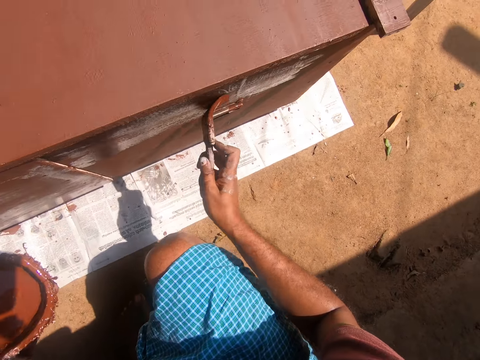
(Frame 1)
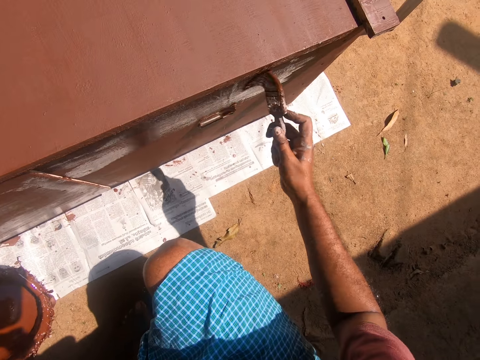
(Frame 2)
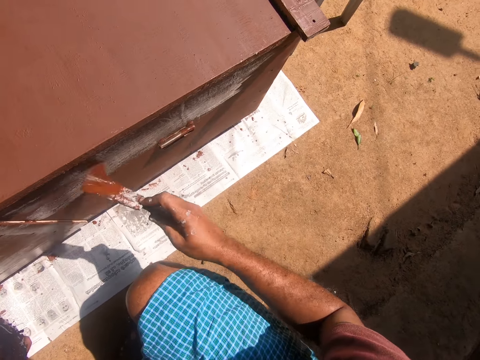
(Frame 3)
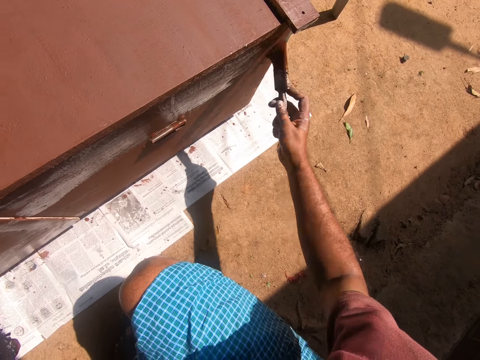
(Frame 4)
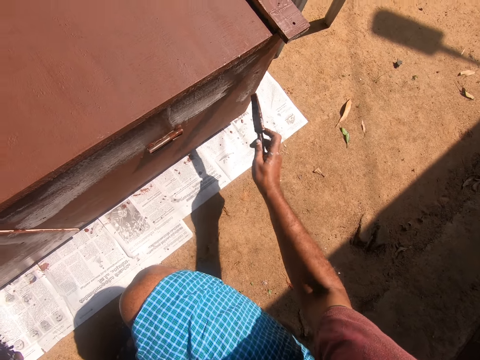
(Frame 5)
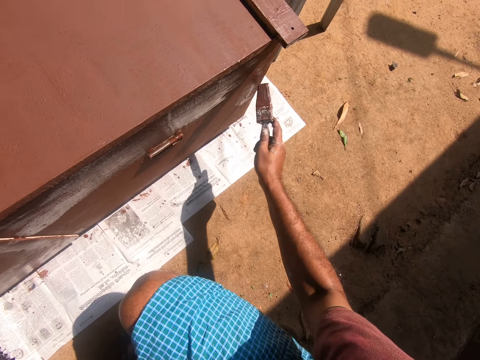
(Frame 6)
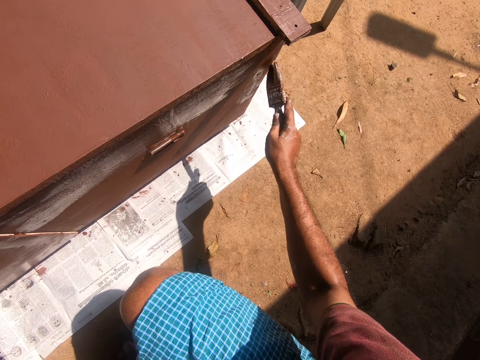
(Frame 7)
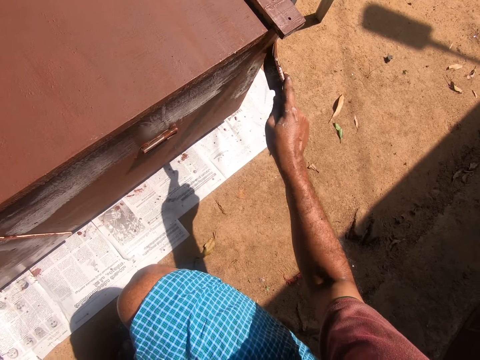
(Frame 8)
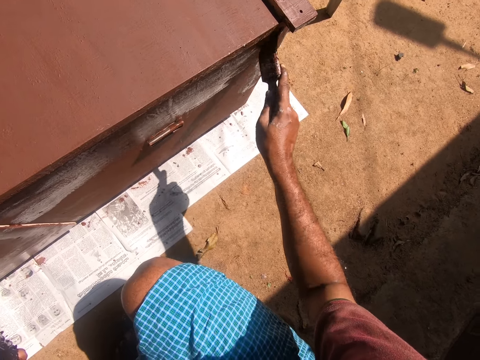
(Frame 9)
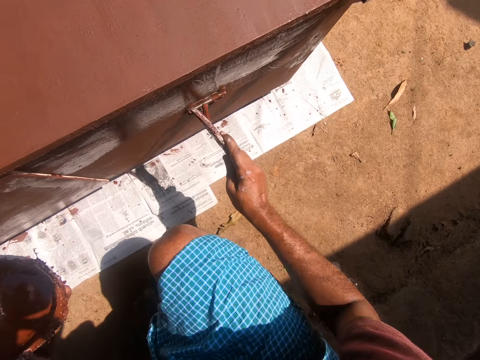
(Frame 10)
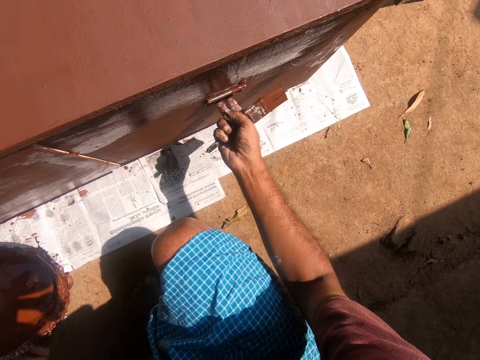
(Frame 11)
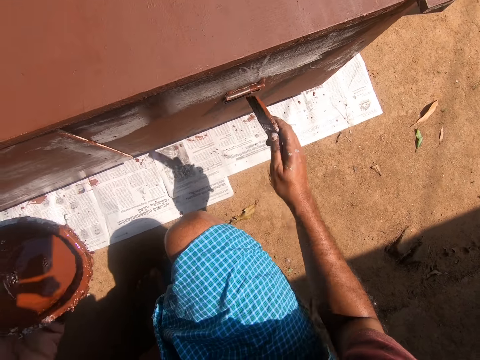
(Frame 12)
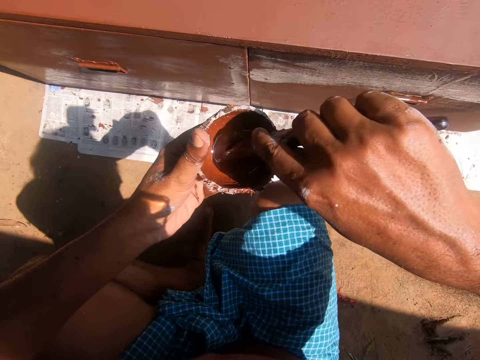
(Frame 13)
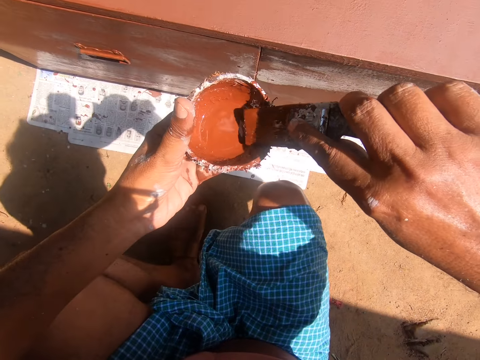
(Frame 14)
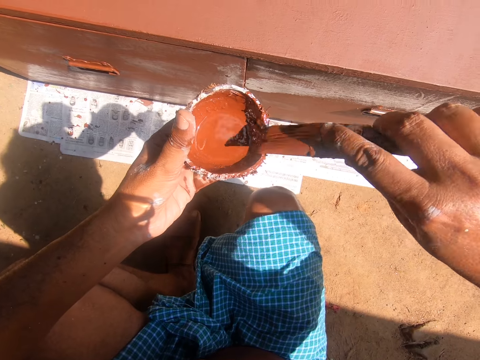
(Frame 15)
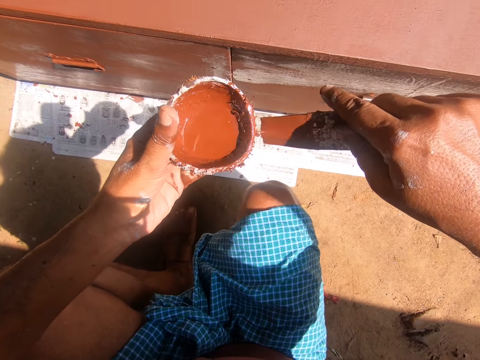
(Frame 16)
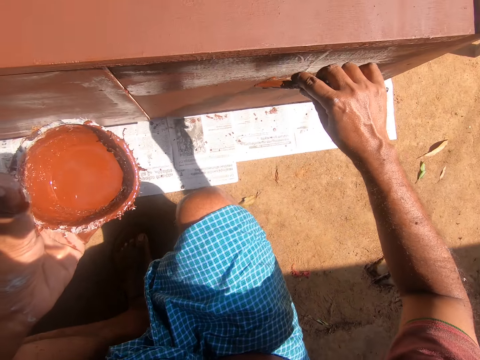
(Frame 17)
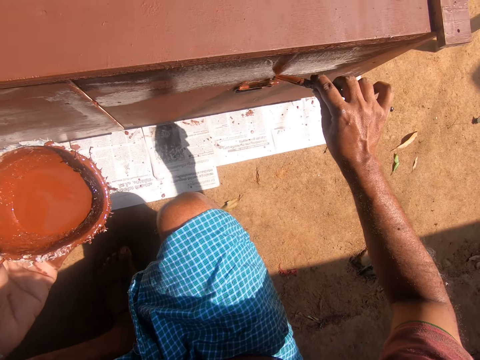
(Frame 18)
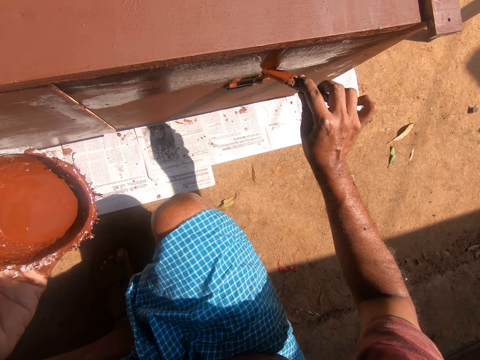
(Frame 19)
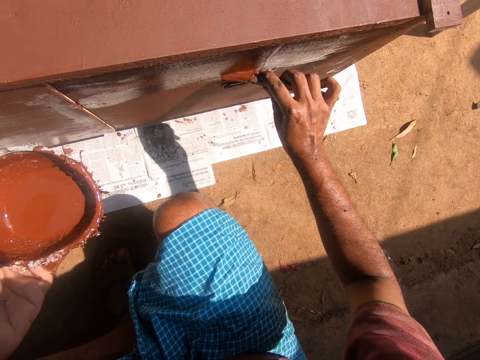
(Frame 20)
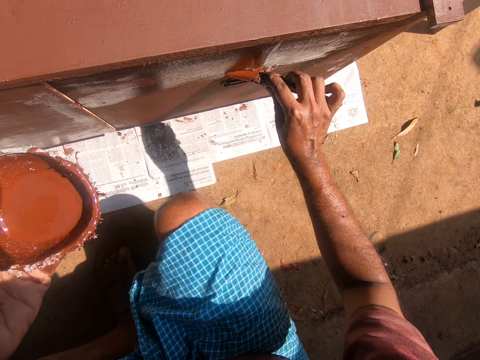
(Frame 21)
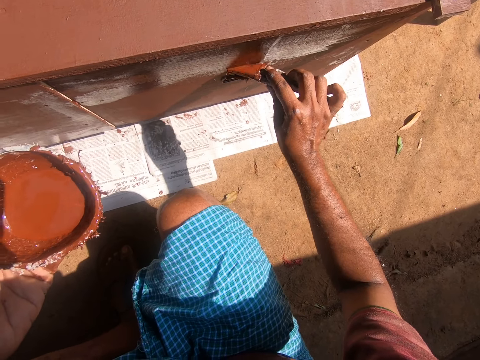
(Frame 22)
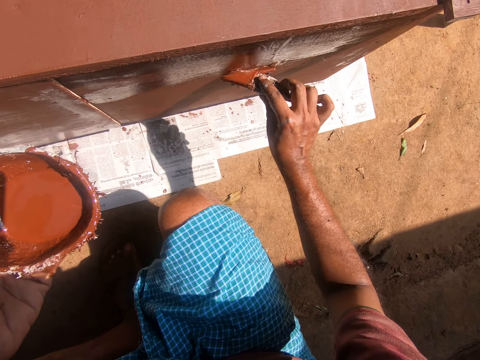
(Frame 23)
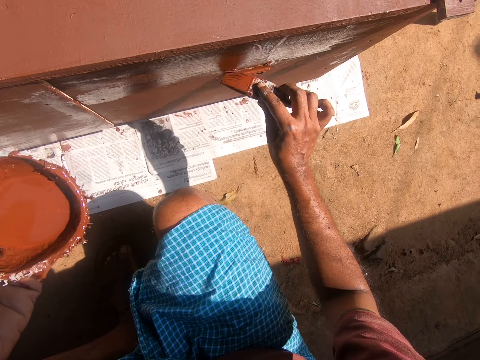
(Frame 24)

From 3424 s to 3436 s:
The camera wearer holds the drawer. They dip the paintbrush into the coconut shell containing paint. They dip the paintbrush into the coconut shell containing paint again. They paint the cardboard.

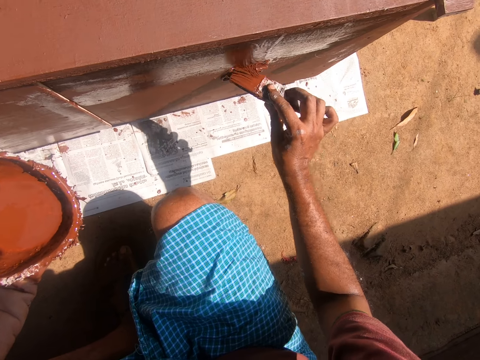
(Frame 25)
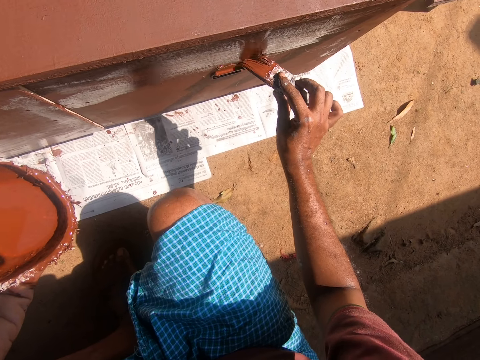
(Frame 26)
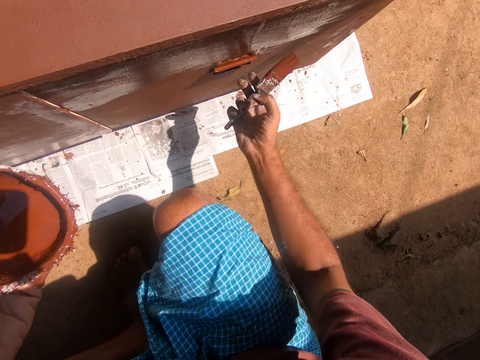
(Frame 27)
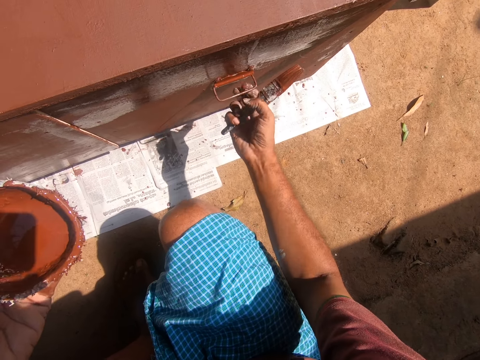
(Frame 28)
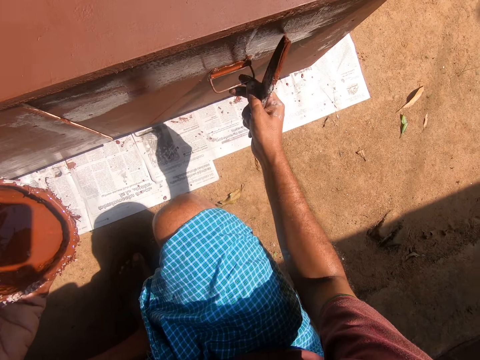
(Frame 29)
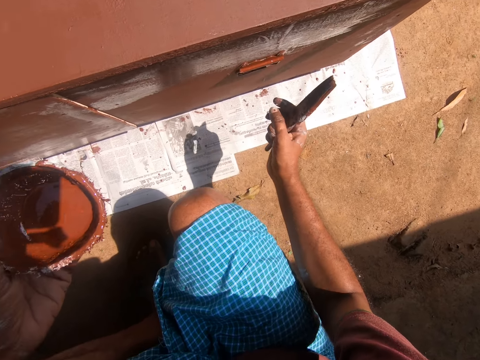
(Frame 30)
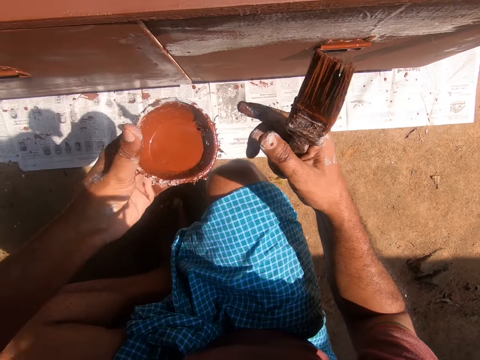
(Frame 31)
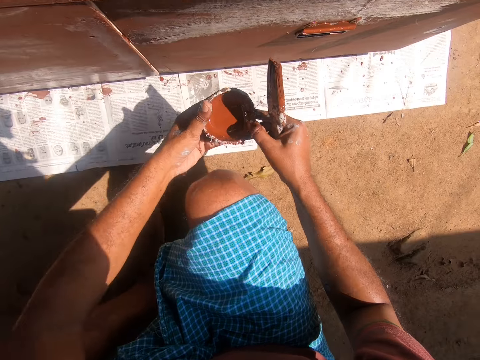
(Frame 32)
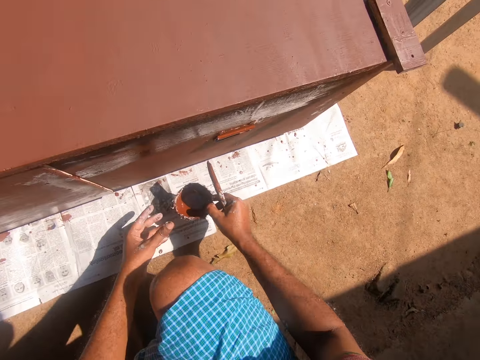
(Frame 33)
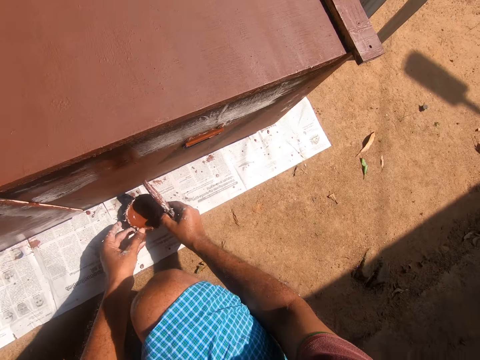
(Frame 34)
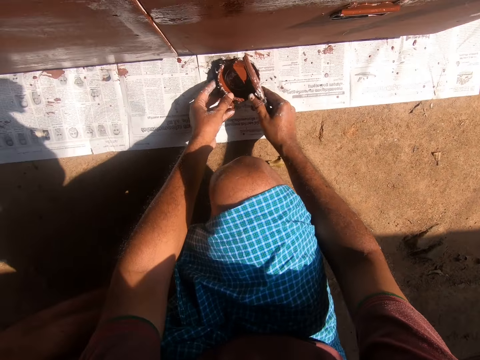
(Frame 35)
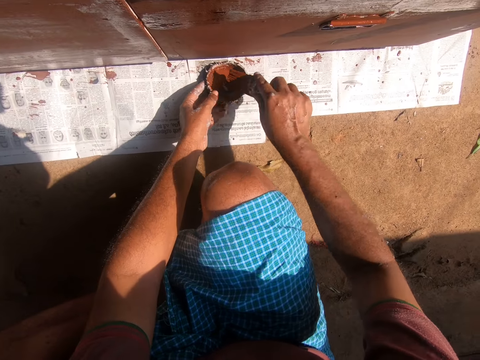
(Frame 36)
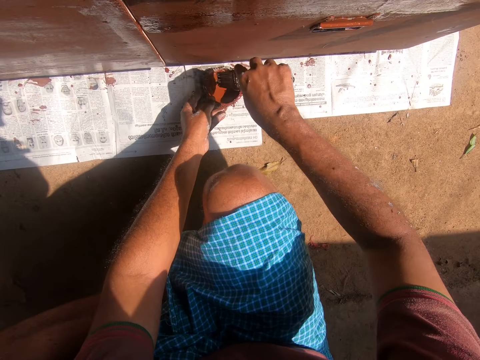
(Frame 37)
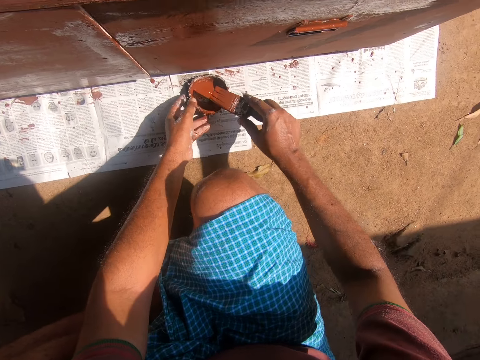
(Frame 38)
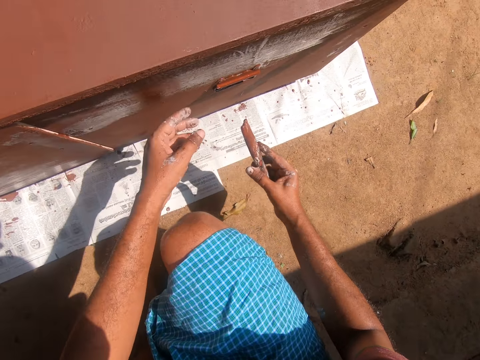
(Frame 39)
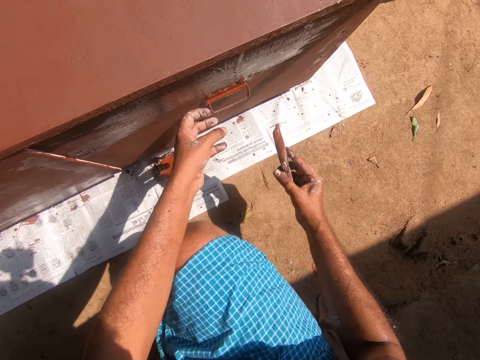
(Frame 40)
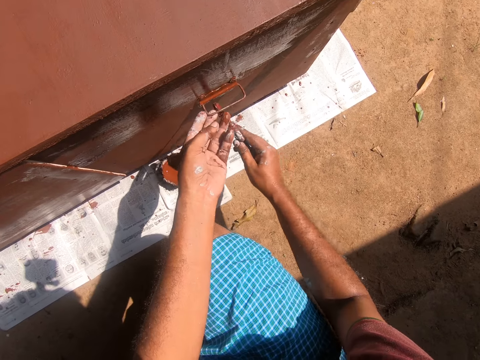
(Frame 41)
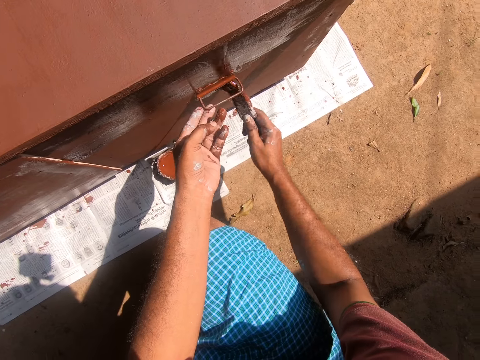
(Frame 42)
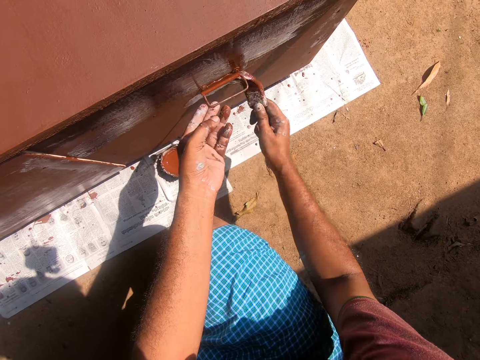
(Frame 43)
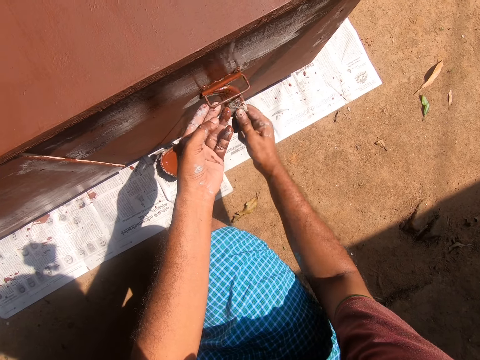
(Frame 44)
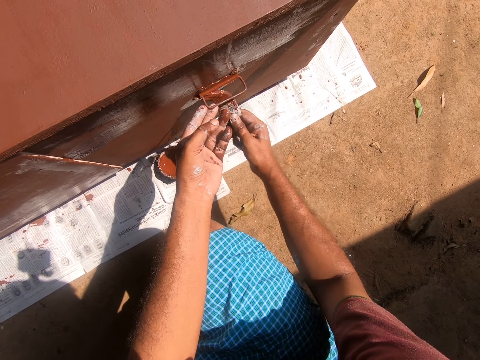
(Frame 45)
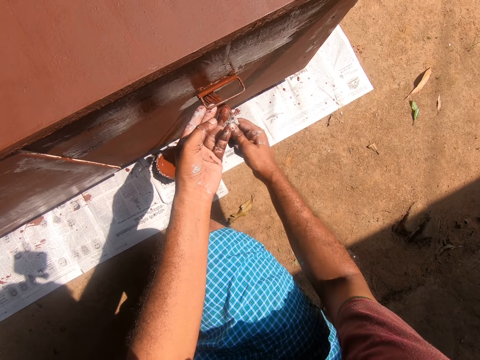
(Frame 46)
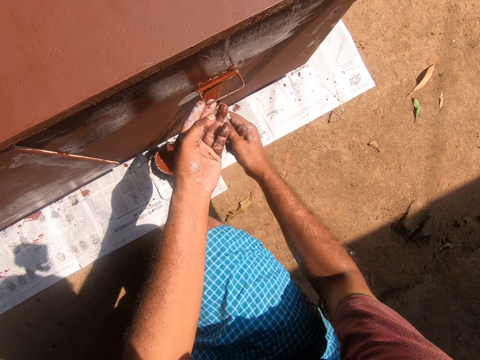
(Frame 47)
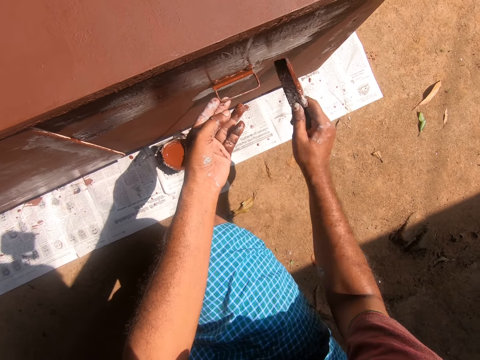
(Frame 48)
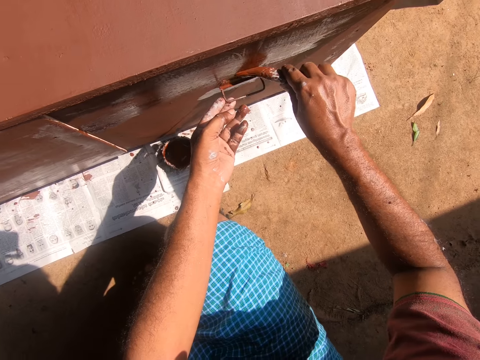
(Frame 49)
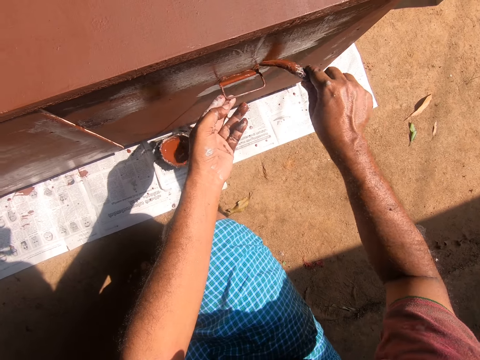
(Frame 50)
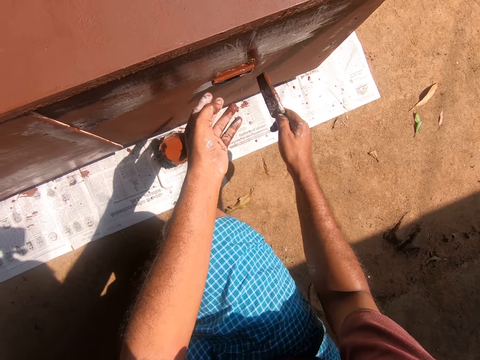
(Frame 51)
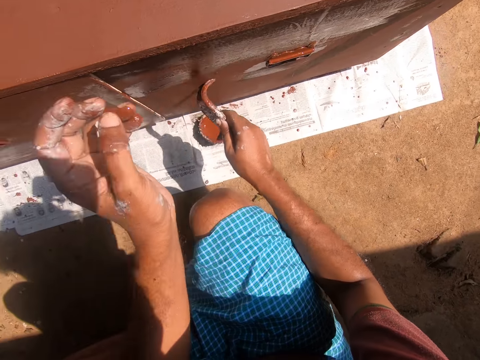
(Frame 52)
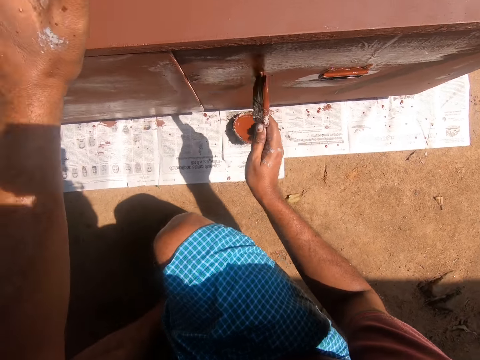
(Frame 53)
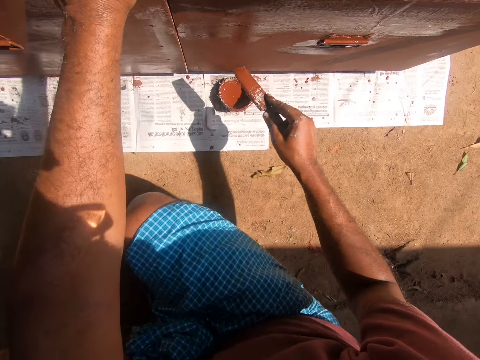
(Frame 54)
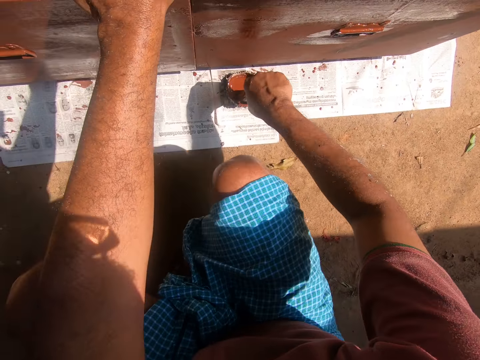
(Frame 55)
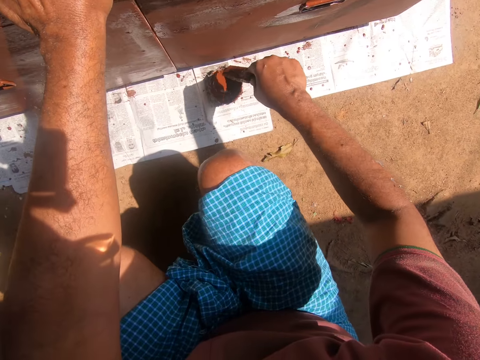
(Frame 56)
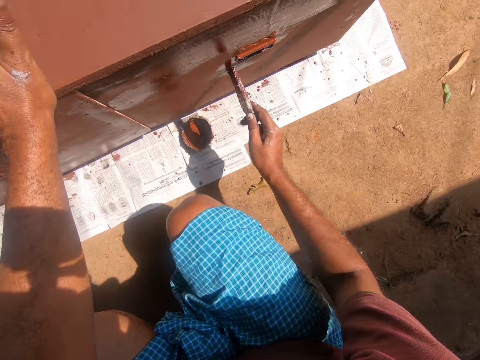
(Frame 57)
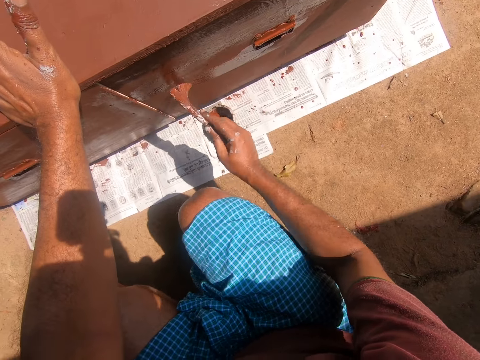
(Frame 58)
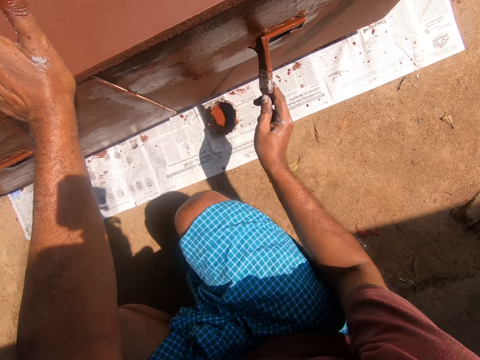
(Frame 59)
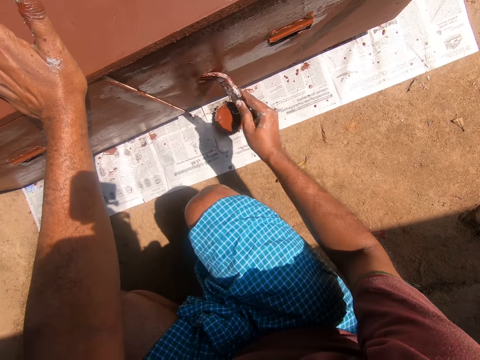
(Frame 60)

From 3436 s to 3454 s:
The camera wearer holds the drawer. They drop the coconut shell containing paint on the ground. They dip the paintbrush into the coconut shell containing paint. They paint the cardboard. They hold the drawer. They paint the table with the painting brush. They dip the paintbrush into the coconut shell containing paint. They paint the table with the painting brush.
